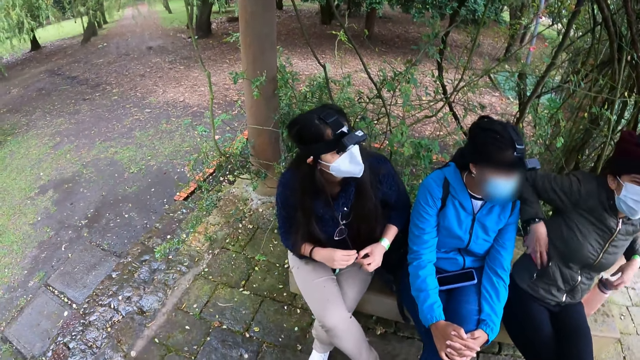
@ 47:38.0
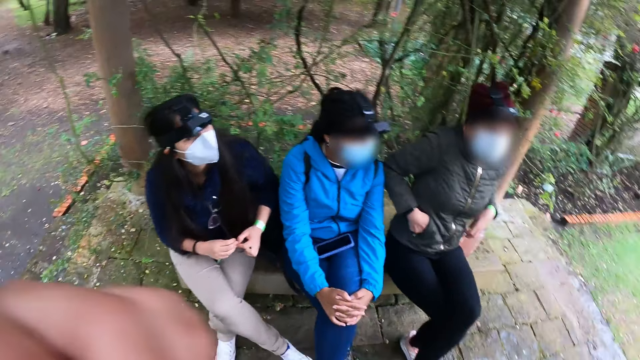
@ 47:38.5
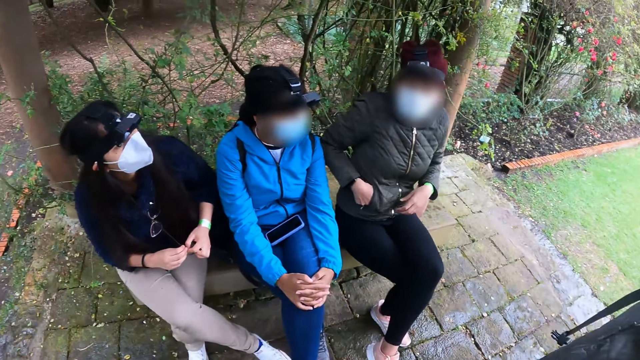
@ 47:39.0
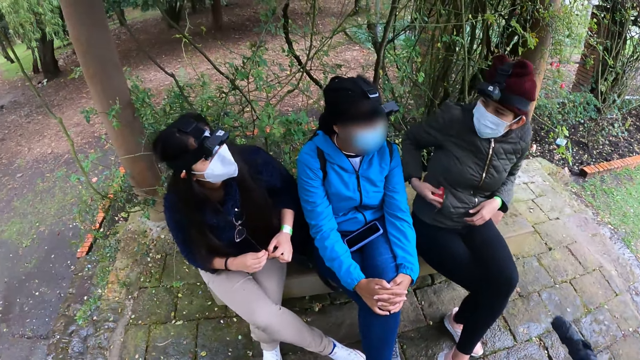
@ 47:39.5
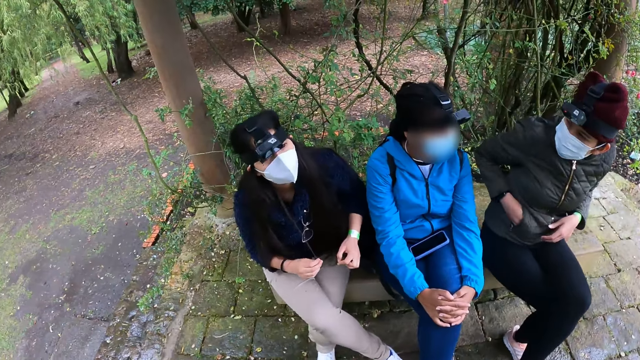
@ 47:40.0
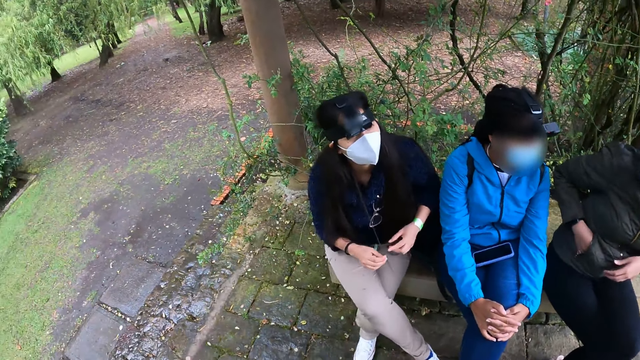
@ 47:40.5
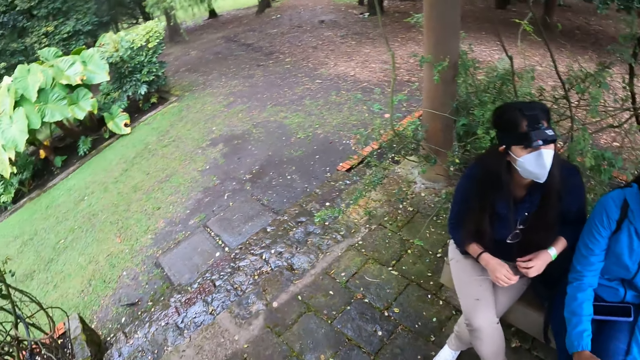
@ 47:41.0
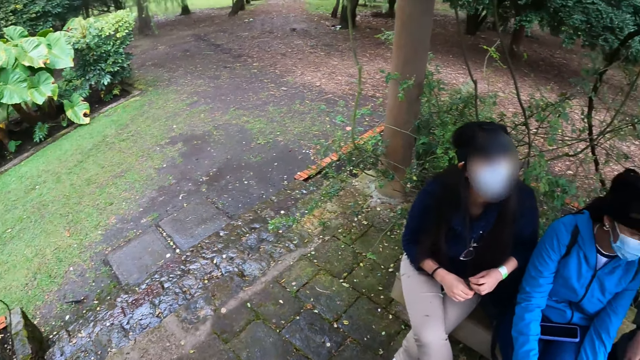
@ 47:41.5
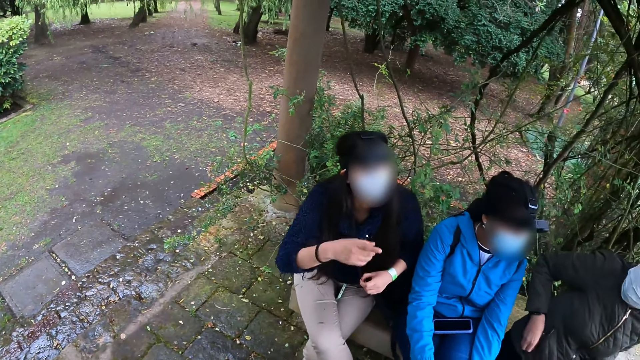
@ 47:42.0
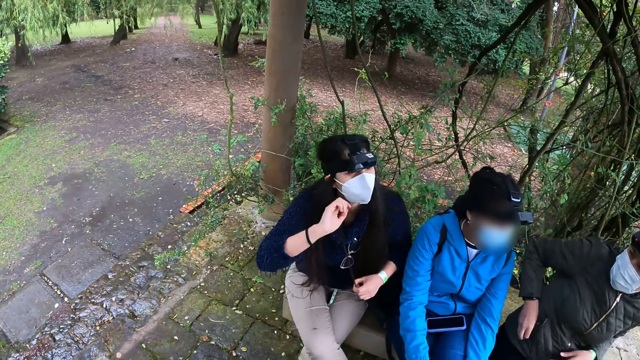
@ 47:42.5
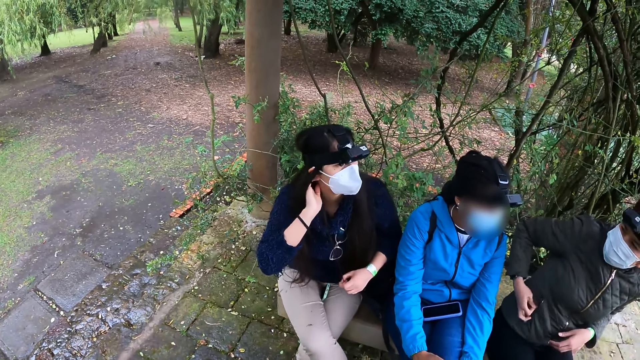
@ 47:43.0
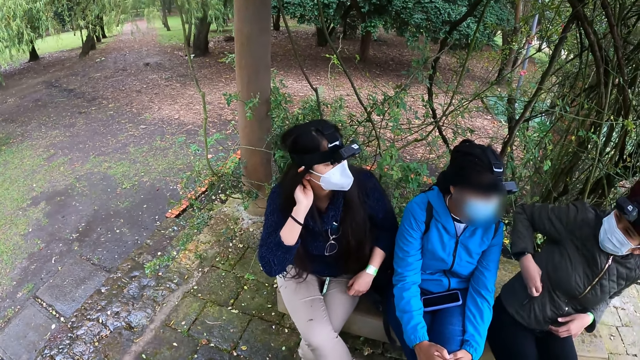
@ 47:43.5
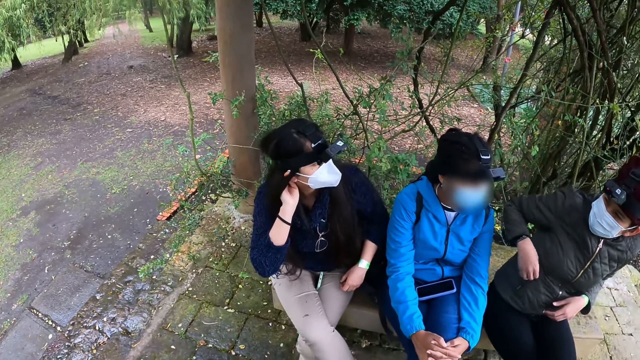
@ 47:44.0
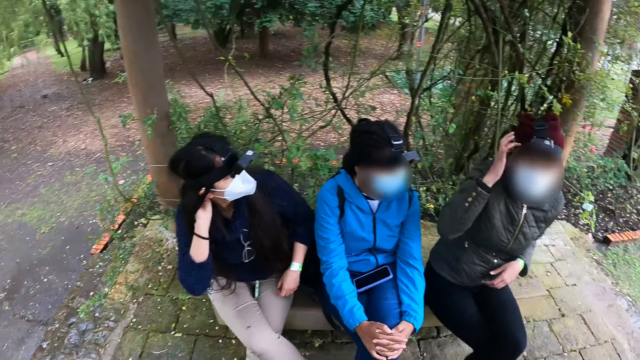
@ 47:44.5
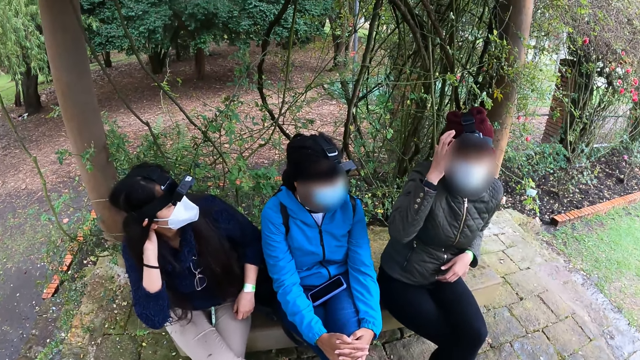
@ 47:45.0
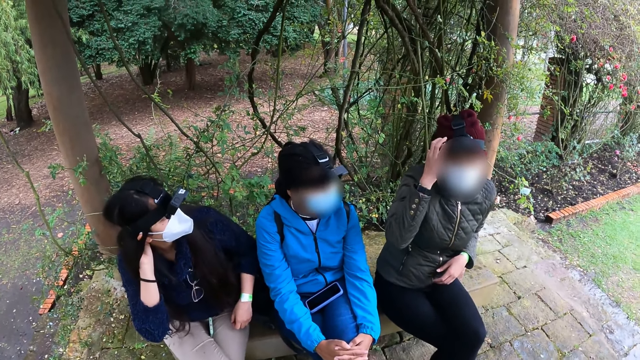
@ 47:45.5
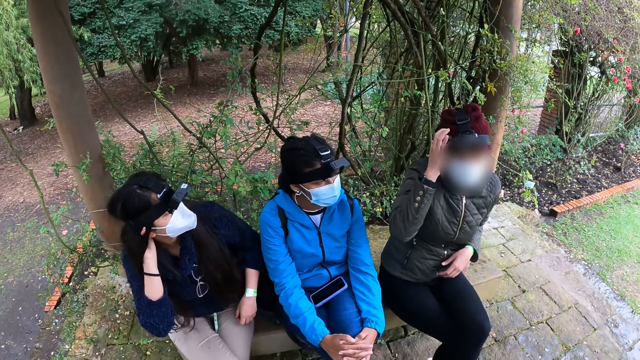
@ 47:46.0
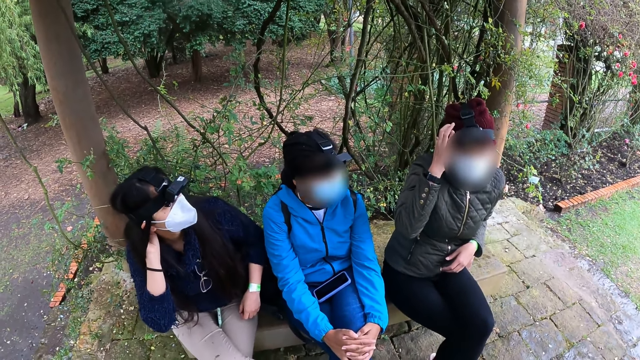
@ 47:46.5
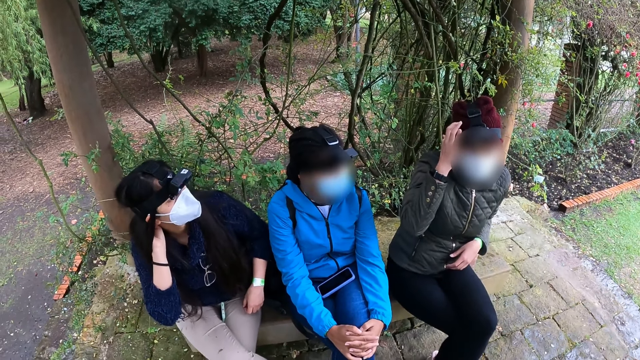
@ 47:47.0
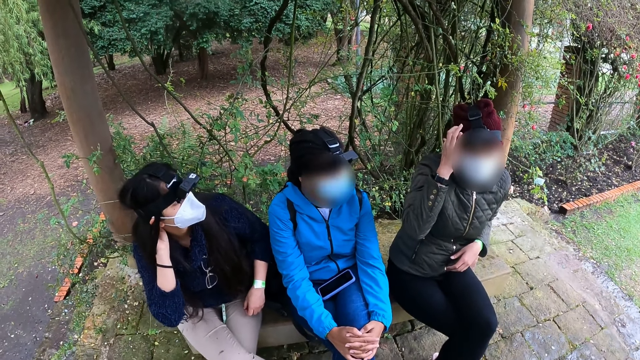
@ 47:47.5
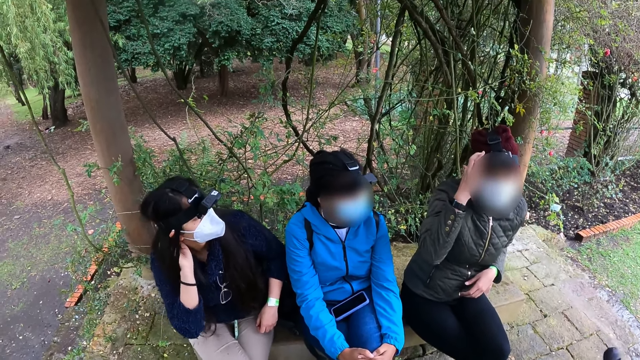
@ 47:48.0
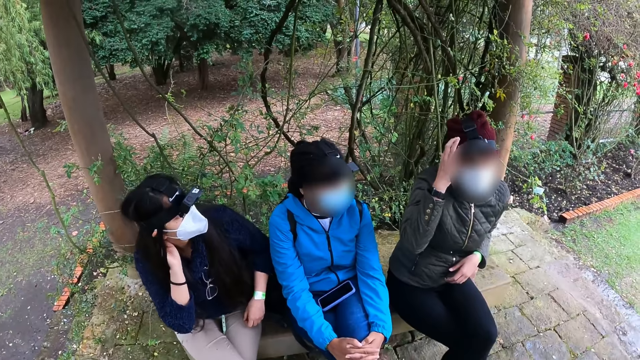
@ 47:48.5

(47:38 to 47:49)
The woman puts the phone into her jacket pocket with her right hand and zips the jacket pocket with her right hand. The woman adjusts the camera on her head with her right hand. The woman scratches her hair.

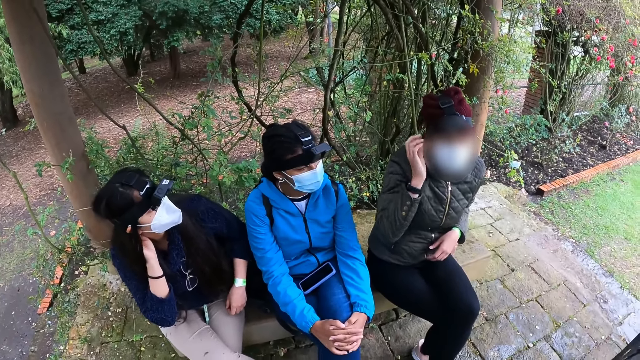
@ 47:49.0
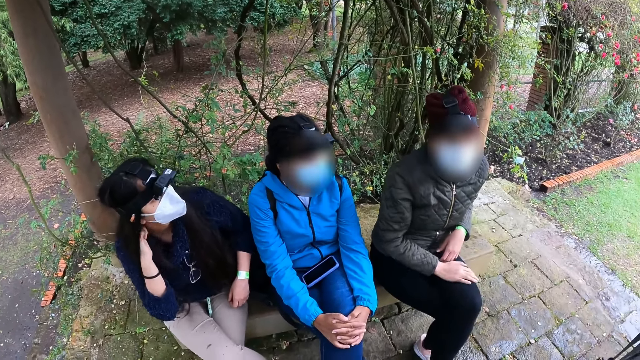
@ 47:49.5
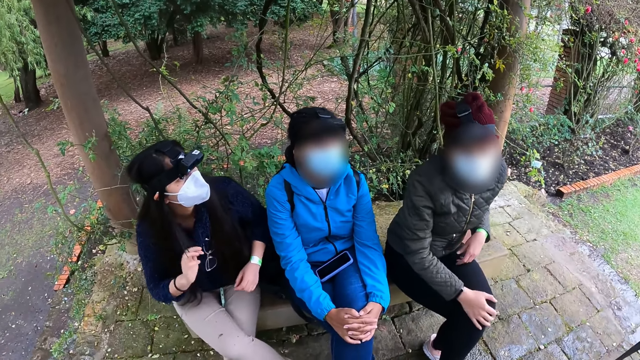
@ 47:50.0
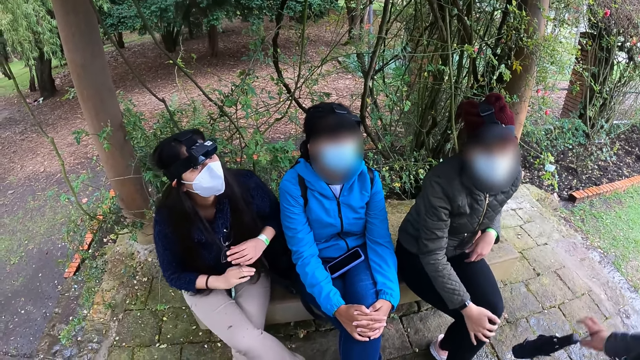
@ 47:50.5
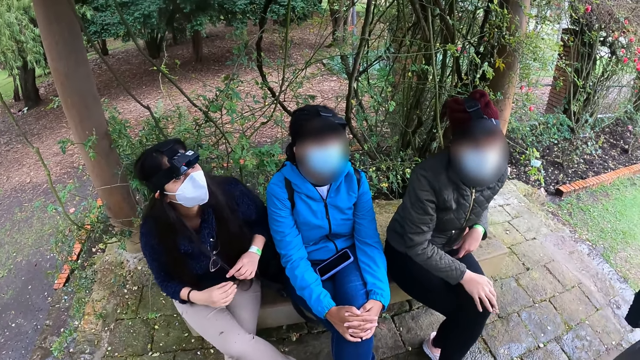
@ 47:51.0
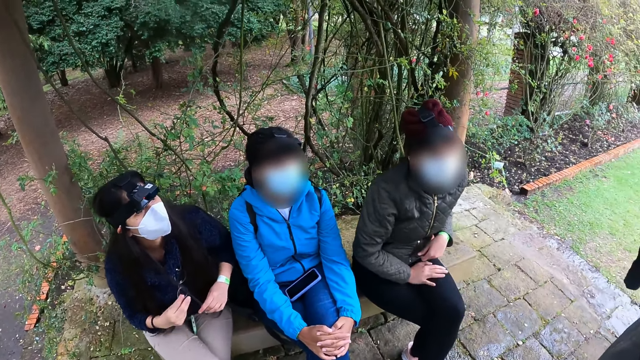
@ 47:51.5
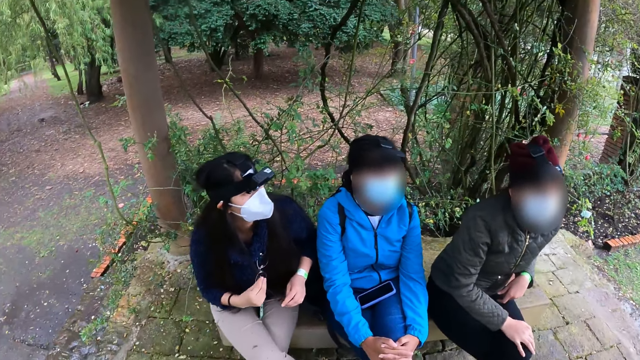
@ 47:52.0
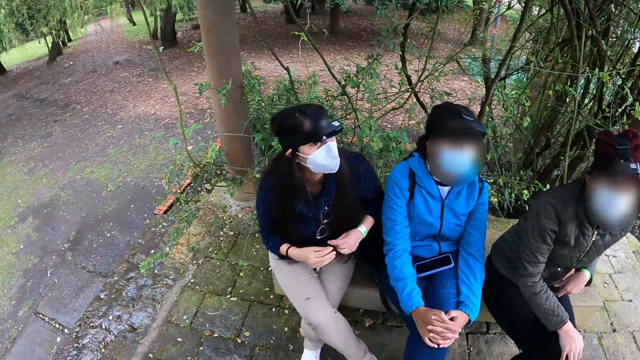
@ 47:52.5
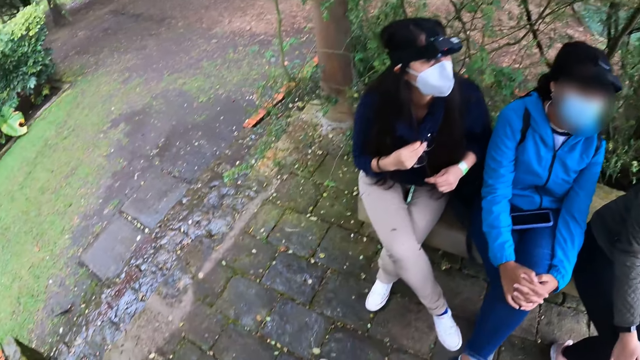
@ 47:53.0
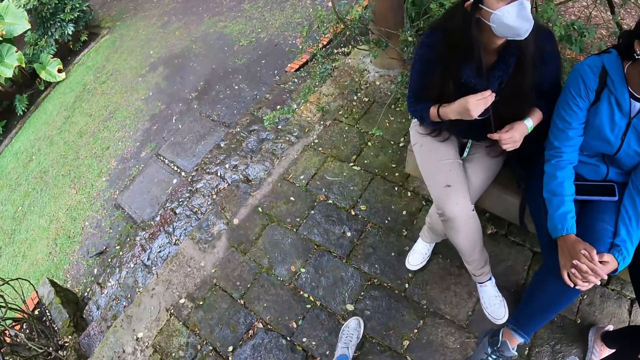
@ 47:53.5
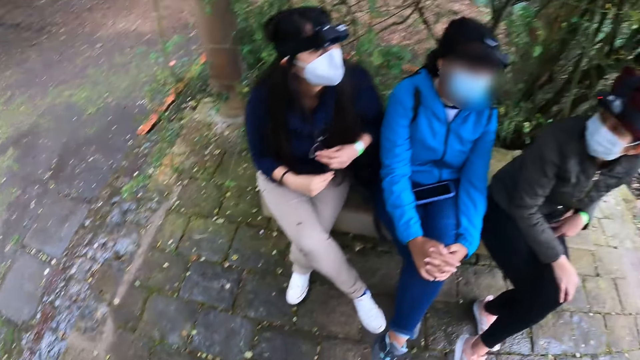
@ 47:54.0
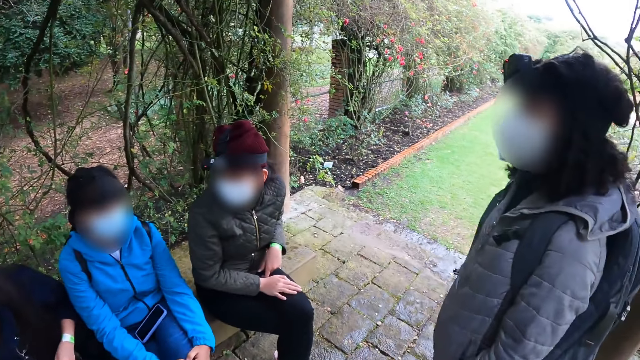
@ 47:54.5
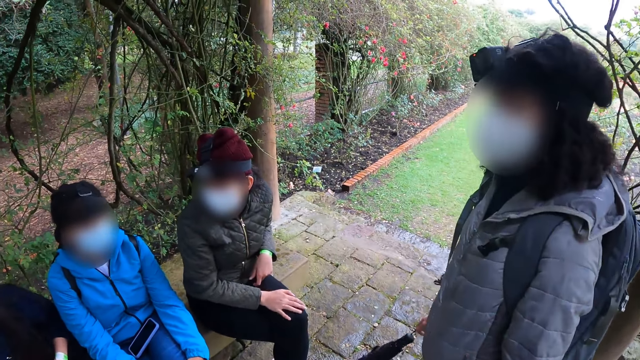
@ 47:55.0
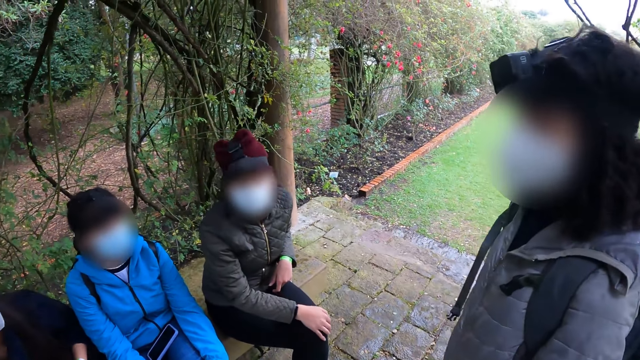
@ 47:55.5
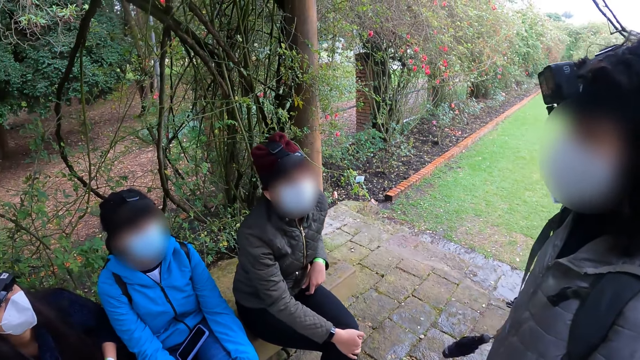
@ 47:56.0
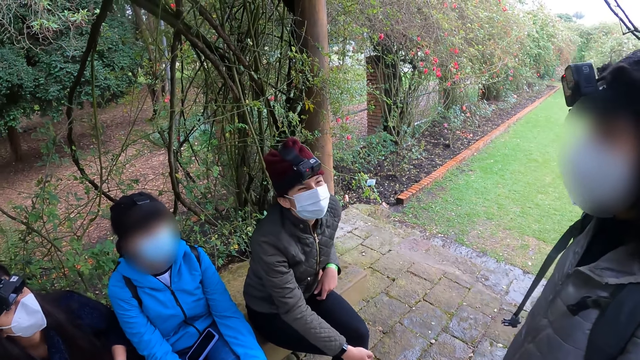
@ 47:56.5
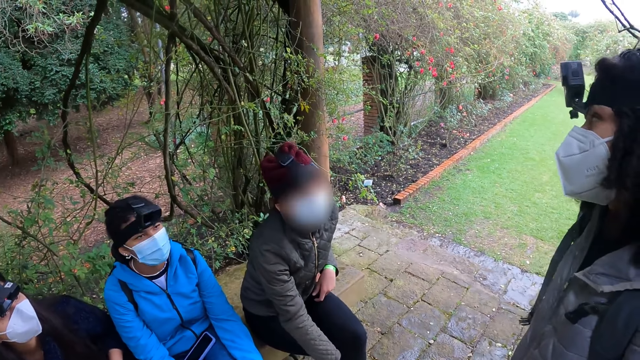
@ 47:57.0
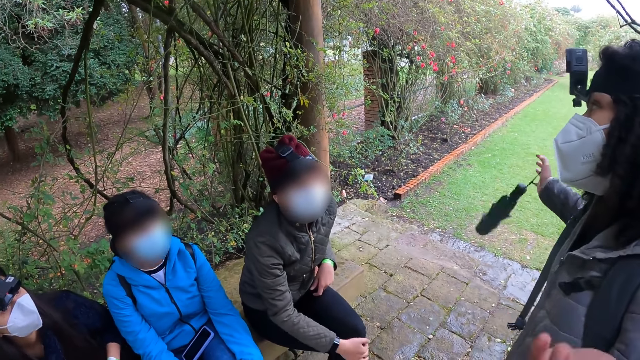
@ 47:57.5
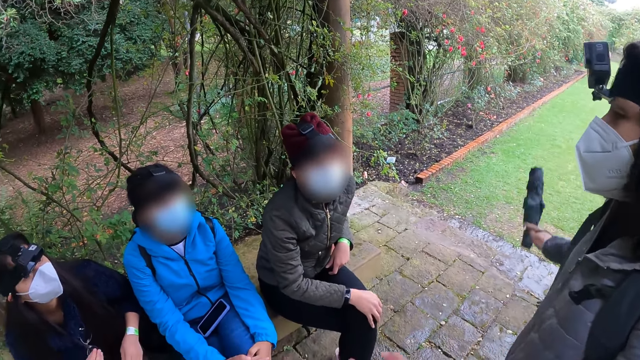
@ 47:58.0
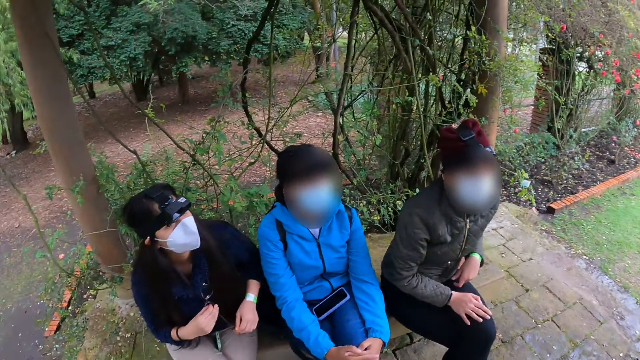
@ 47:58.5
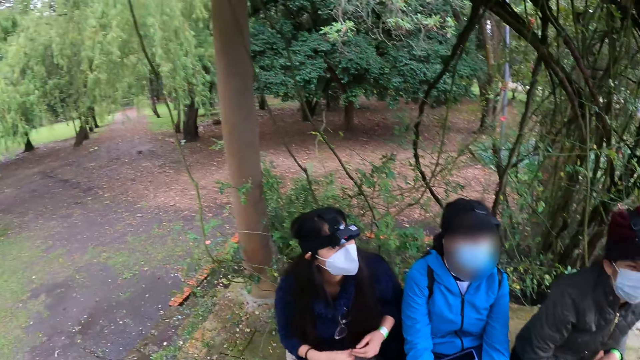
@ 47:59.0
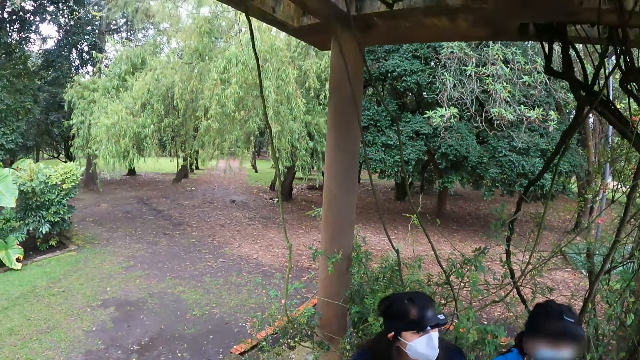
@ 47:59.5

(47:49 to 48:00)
A woman interacts with another woman, a third woman and a fourth woman. The camera wearer looks around.
